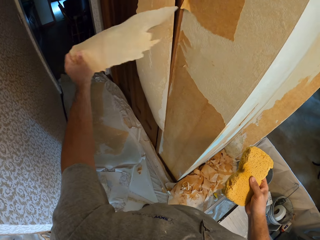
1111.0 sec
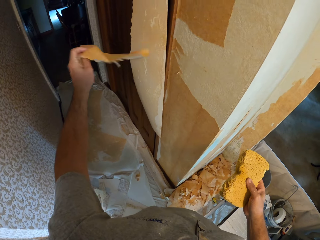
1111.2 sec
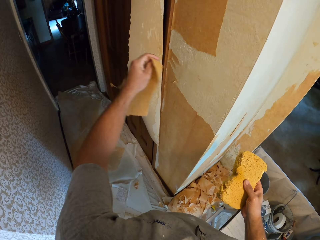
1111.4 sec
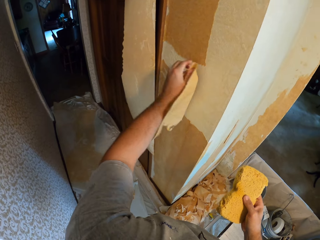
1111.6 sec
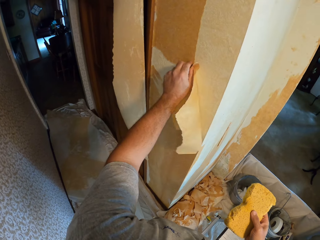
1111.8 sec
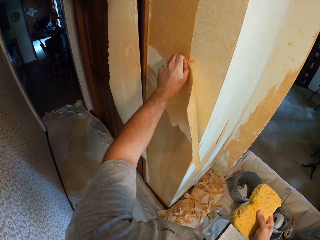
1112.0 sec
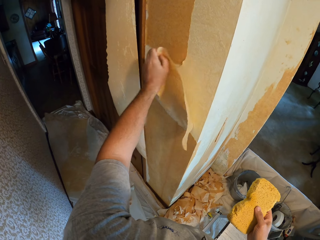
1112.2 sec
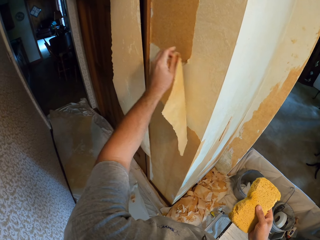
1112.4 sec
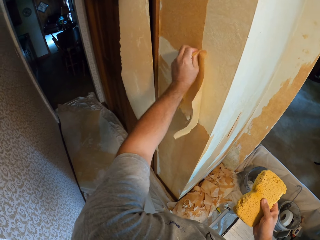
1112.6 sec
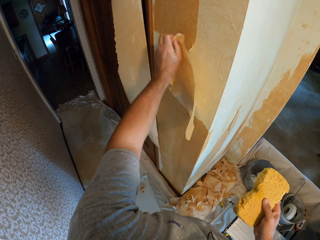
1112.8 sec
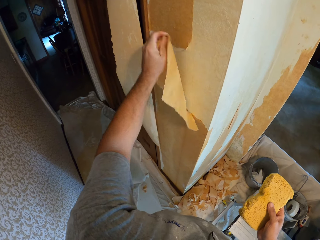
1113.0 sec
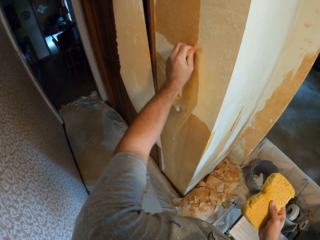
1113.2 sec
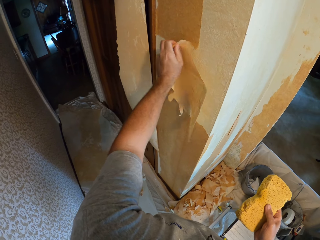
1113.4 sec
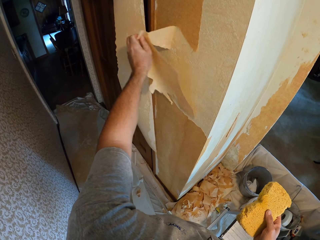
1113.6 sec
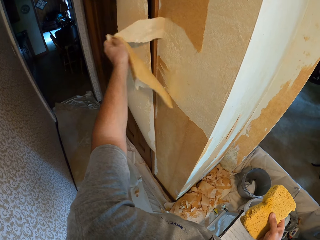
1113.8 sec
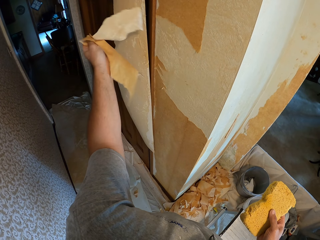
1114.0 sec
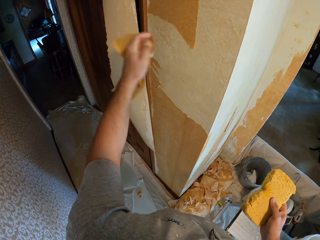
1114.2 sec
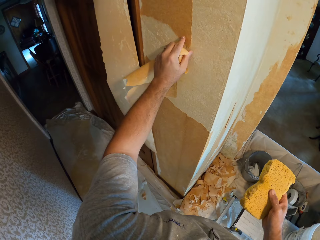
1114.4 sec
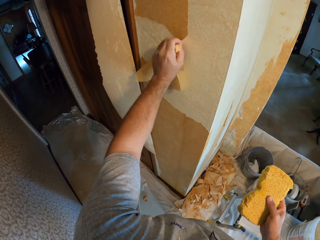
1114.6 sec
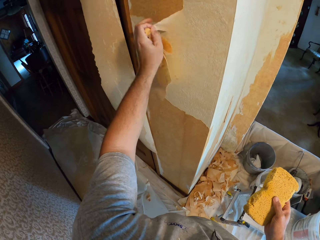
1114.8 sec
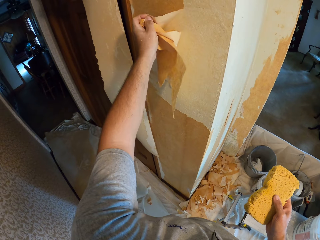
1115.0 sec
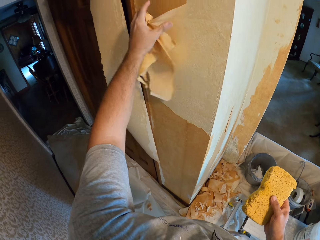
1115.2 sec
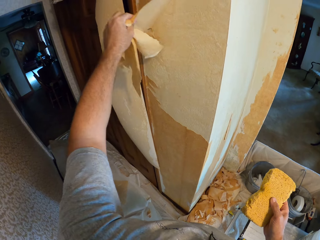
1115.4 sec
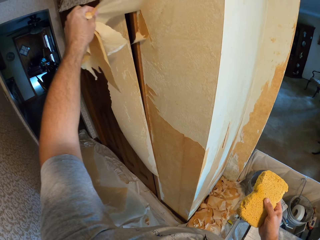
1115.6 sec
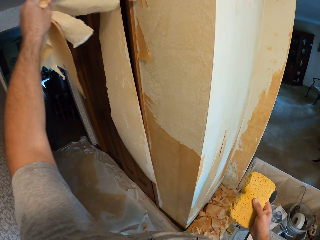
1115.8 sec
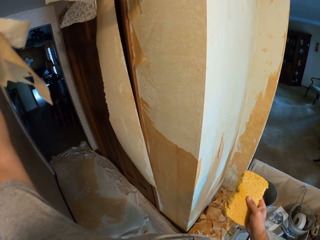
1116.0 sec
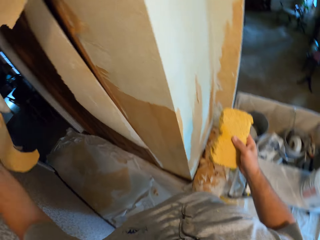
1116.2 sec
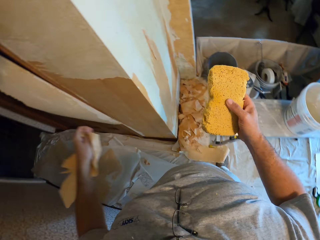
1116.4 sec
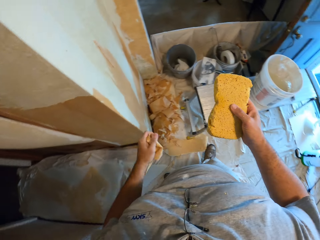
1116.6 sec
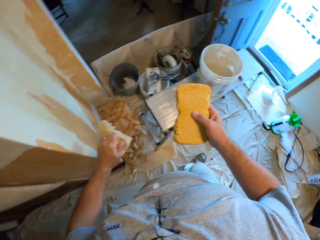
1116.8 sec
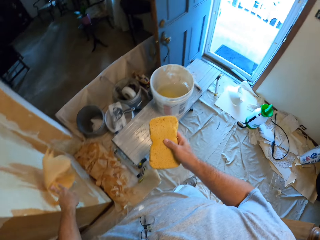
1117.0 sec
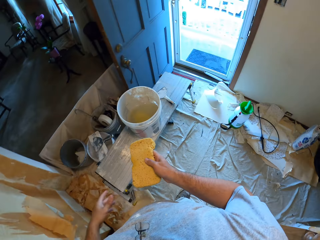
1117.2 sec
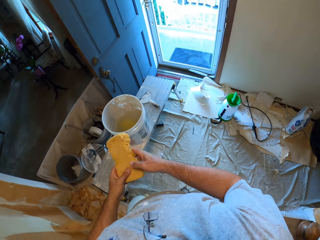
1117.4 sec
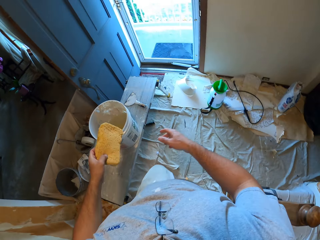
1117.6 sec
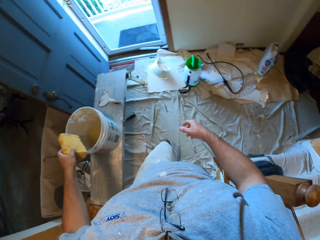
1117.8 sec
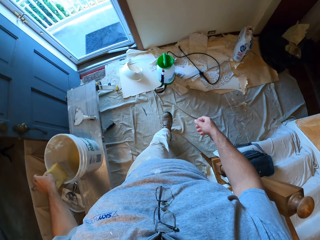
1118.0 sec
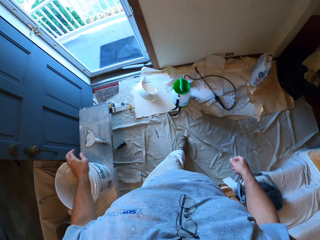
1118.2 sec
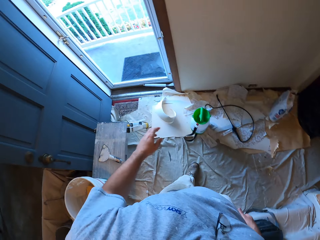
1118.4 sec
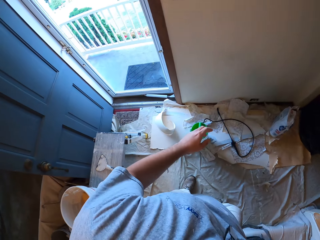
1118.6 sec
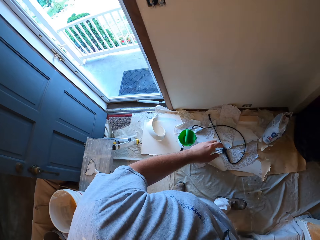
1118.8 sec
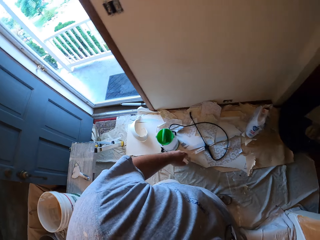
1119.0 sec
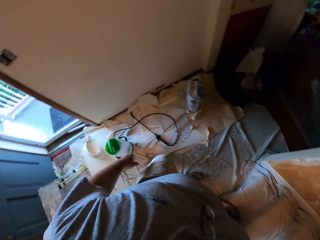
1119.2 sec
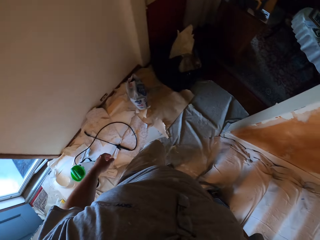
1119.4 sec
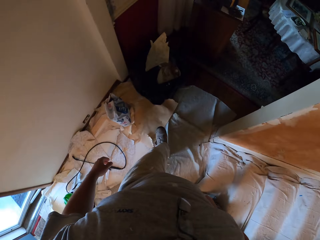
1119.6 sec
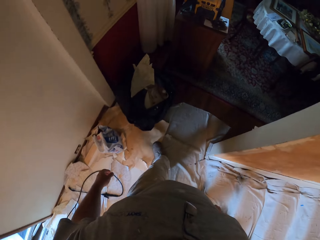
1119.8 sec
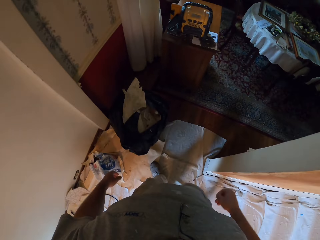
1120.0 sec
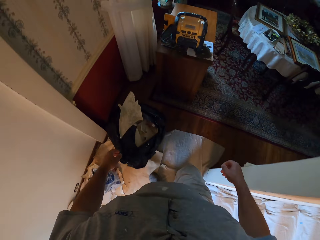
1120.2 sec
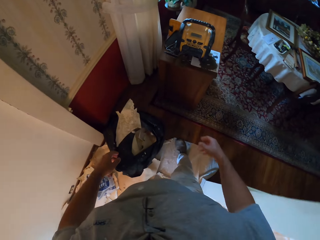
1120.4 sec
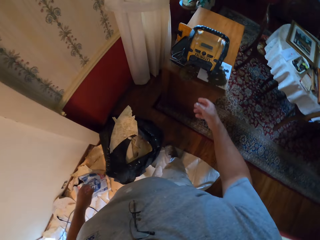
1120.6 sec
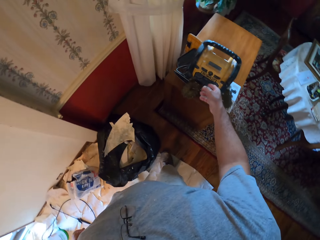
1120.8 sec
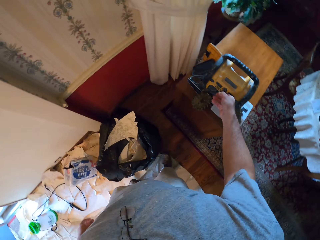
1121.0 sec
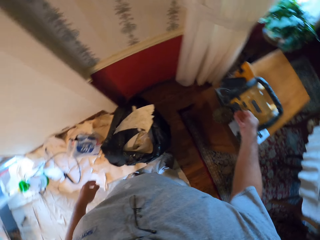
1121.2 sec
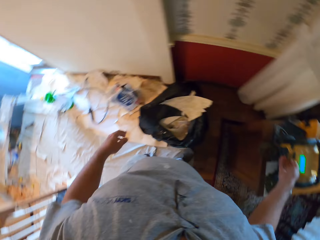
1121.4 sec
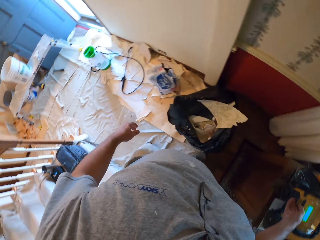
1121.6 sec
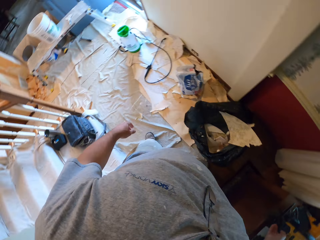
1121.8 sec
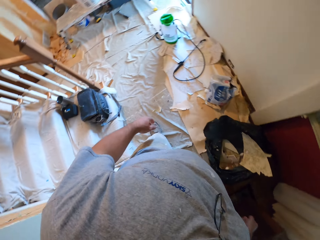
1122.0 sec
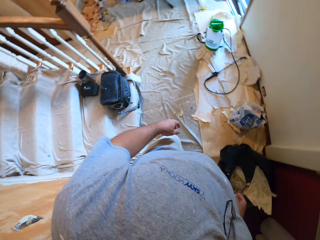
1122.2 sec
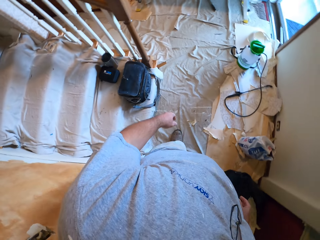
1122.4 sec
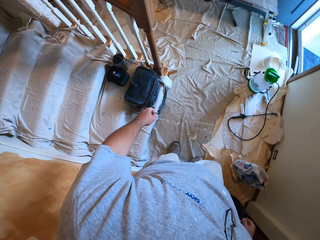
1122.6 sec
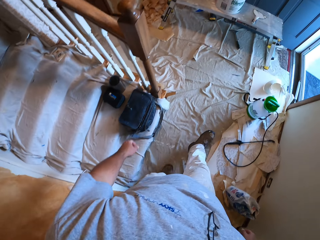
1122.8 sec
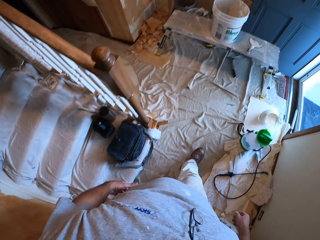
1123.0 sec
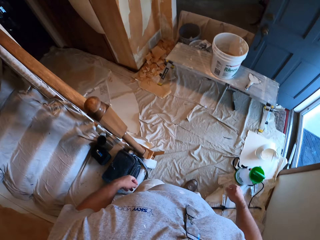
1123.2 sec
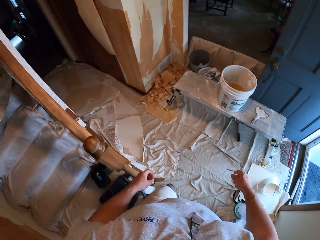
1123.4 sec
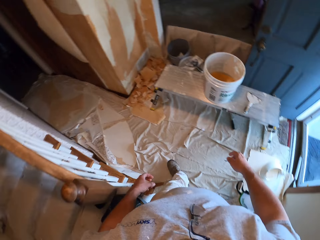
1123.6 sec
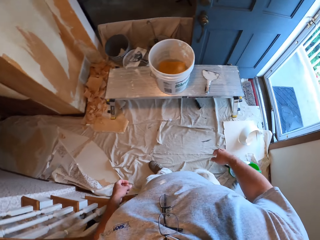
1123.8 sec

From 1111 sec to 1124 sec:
The camera wearer tosses the wallpaper on the floor. He moves the foam from his right hand to left hand. He drops the foam in a bucket. He walks. He adjusts the button on a radio. He touches a DeWalt generator. He walks to the bench.

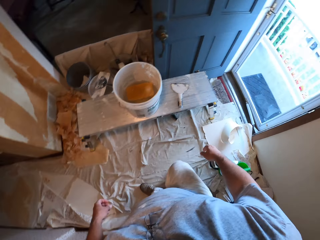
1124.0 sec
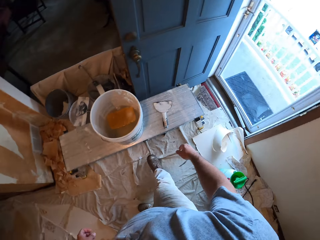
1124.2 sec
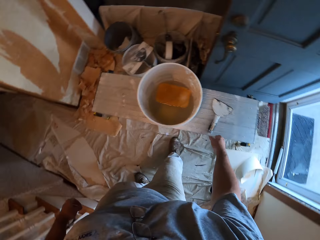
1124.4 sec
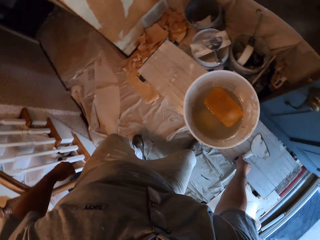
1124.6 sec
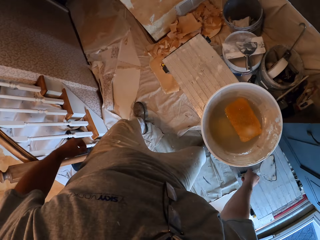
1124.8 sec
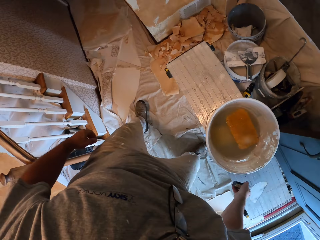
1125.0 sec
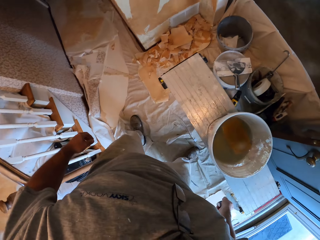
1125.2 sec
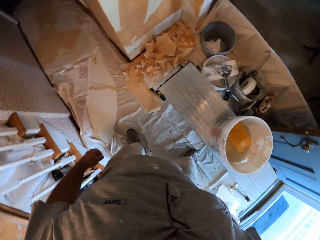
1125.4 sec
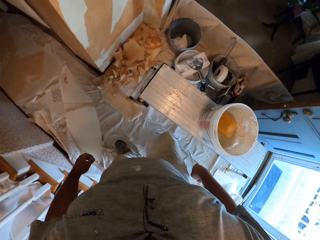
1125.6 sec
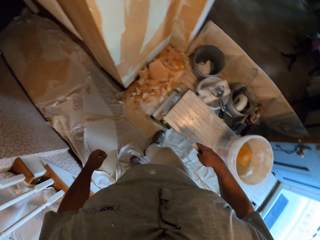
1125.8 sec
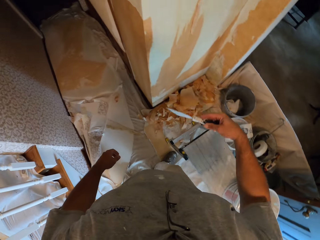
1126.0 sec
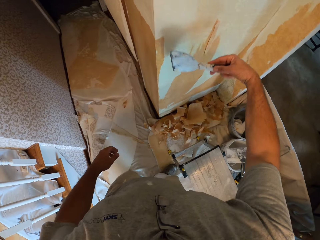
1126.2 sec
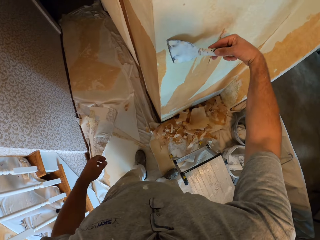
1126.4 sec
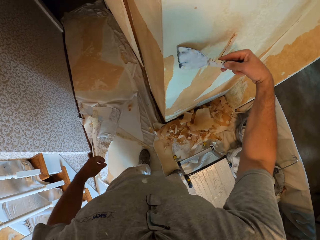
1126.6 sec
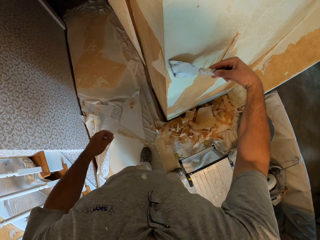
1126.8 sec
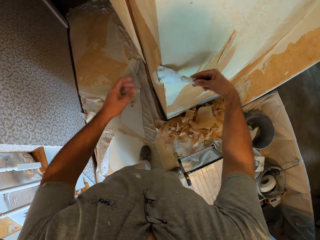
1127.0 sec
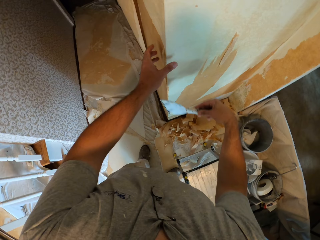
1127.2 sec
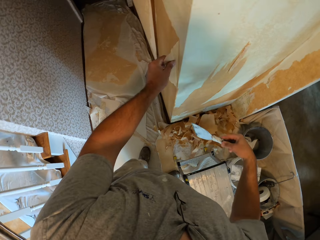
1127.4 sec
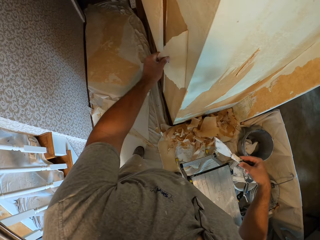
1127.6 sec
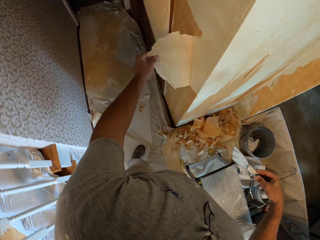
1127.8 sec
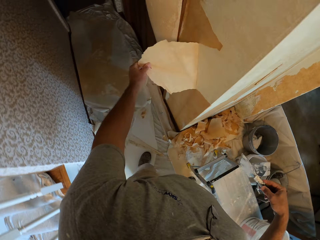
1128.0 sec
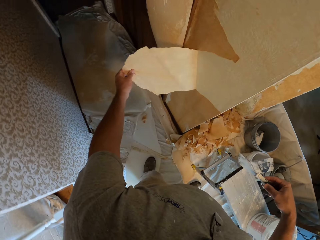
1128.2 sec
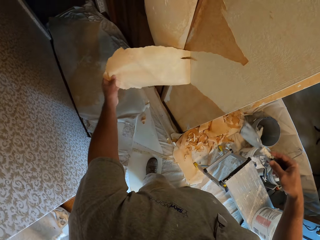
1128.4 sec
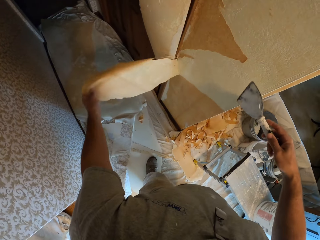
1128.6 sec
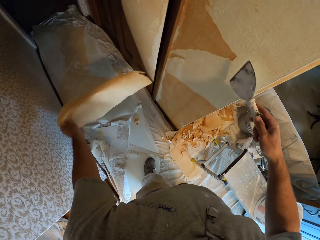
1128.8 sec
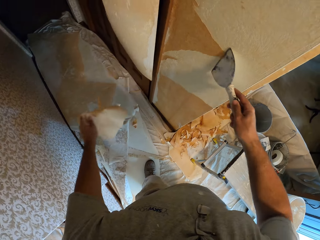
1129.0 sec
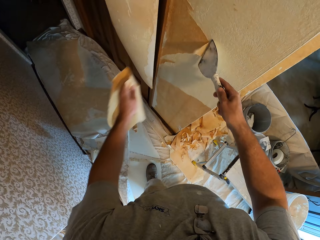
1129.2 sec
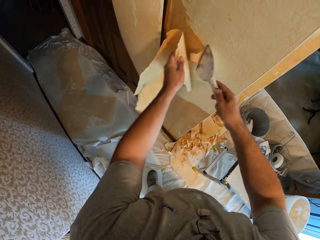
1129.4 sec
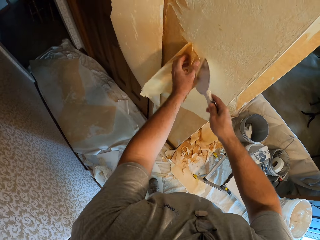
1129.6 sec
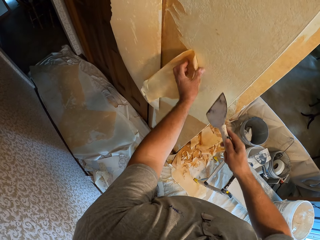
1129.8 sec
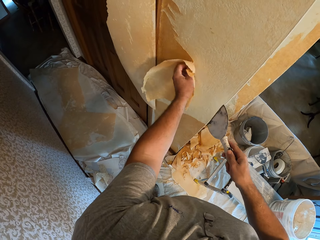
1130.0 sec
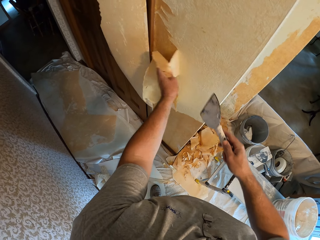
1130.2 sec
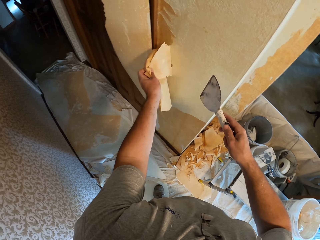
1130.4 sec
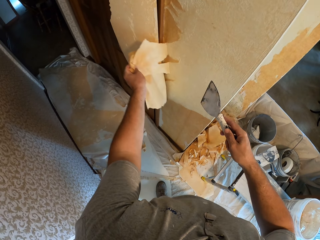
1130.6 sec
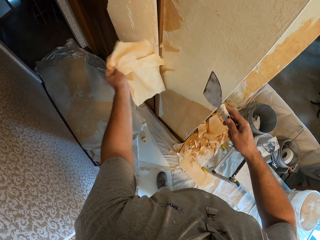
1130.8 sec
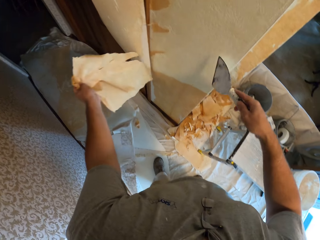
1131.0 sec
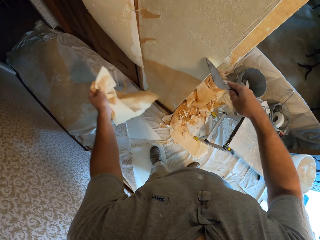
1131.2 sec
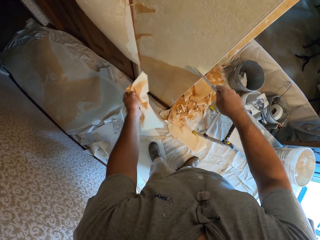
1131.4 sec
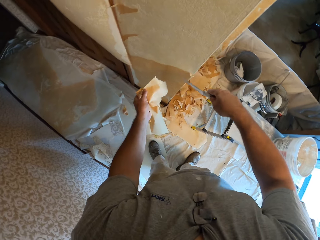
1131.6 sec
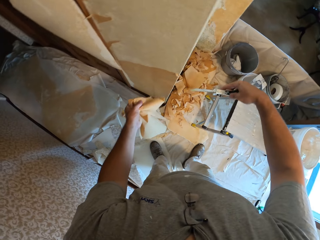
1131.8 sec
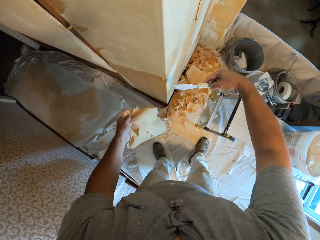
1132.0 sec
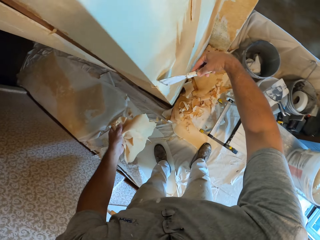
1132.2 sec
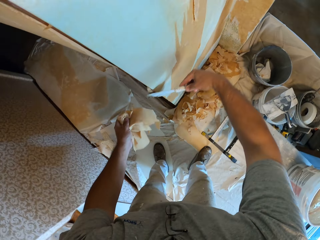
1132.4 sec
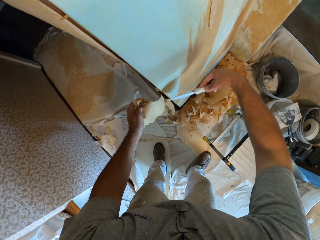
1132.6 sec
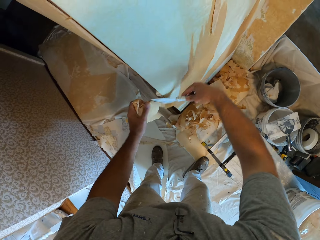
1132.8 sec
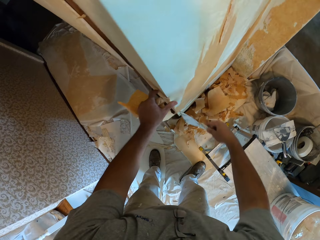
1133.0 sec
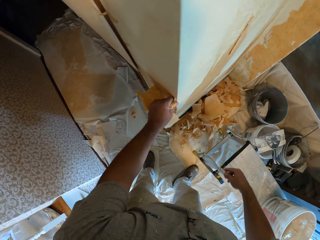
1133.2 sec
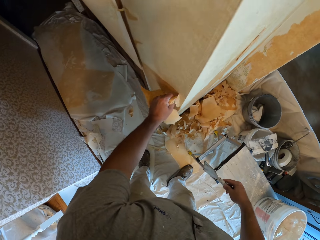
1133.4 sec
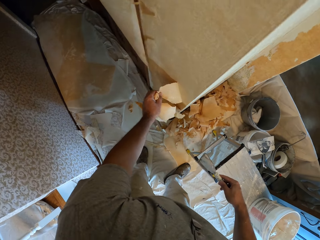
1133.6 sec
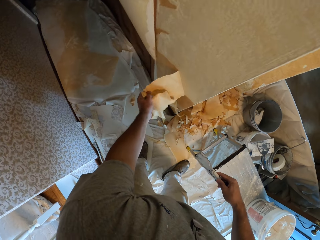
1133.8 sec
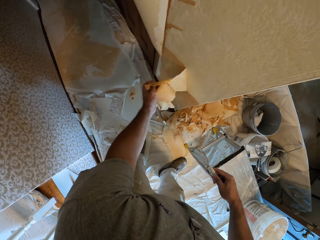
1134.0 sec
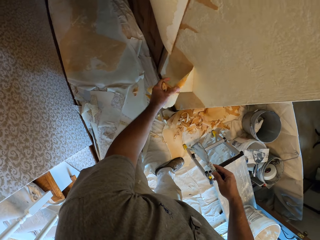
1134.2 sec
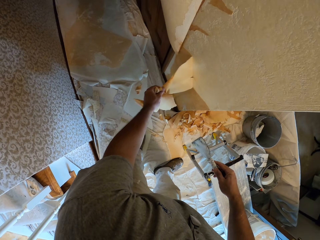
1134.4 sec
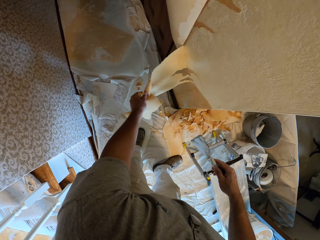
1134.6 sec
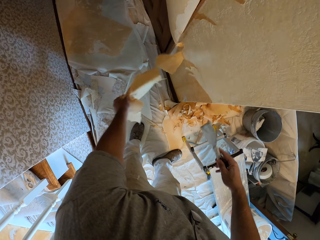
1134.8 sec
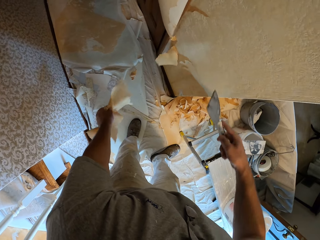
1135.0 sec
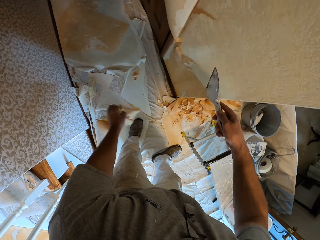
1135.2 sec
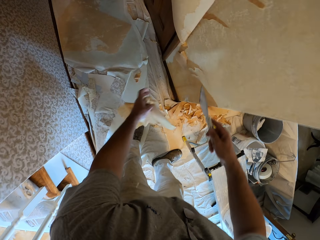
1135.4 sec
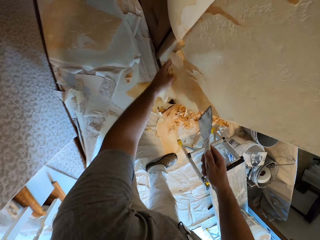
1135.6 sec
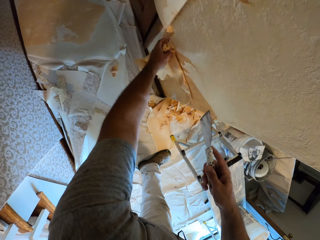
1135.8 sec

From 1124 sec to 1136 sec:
The camera wearer grabs a putty knife from the bench. He scrapes the wallpaper on the wall with the putty knife. He pulls the wallpaper with his left hand. He scrapes the wallpaper on the wall with the putty knife. He pulls the wallpaper with his left hand. He scrapes the wallpaper on the wall with the putty knife. He pulls the wallpaper with his left hand.
